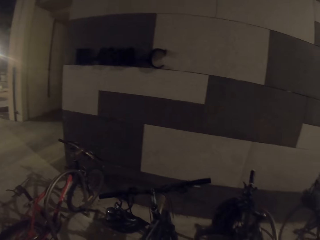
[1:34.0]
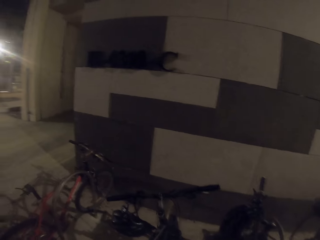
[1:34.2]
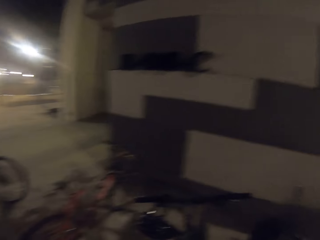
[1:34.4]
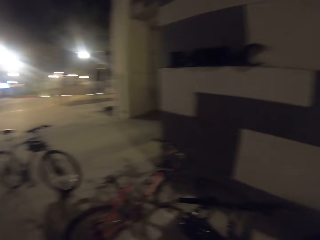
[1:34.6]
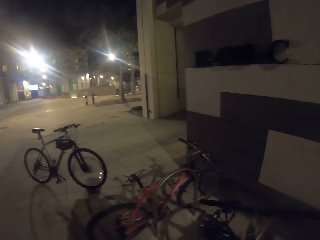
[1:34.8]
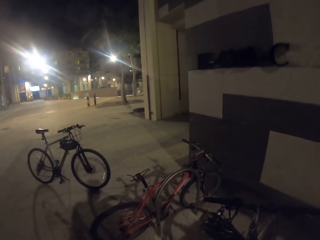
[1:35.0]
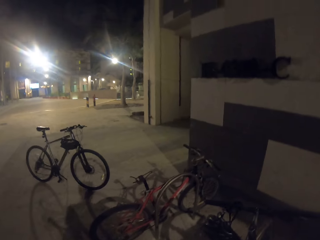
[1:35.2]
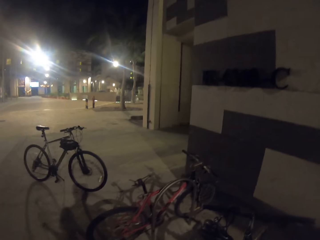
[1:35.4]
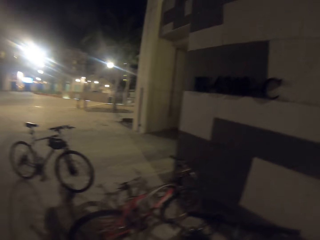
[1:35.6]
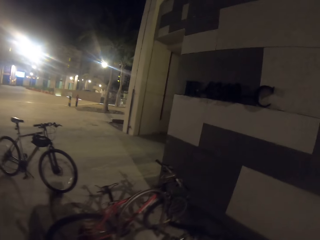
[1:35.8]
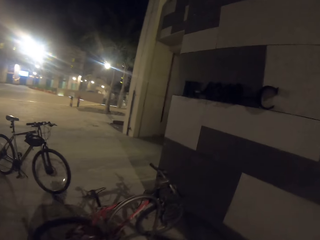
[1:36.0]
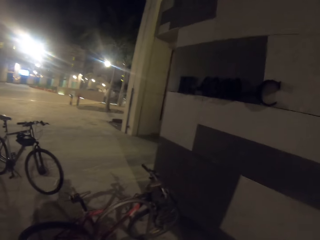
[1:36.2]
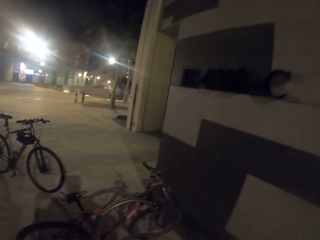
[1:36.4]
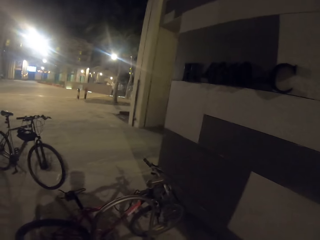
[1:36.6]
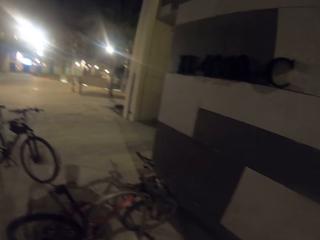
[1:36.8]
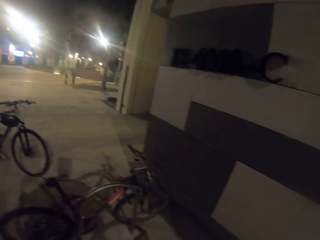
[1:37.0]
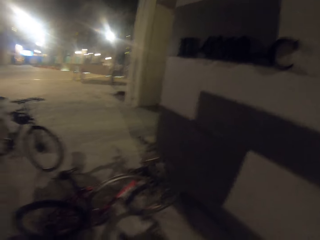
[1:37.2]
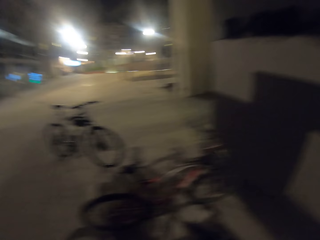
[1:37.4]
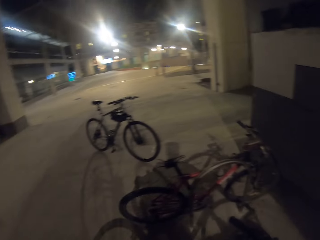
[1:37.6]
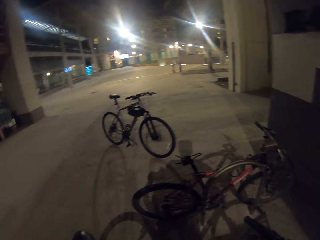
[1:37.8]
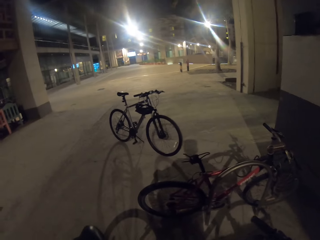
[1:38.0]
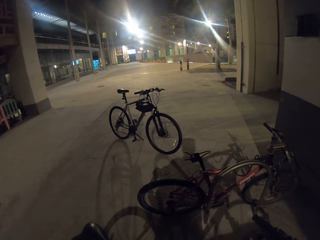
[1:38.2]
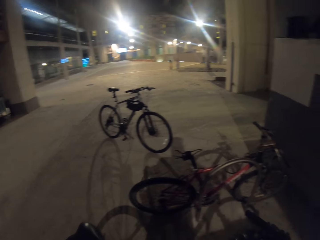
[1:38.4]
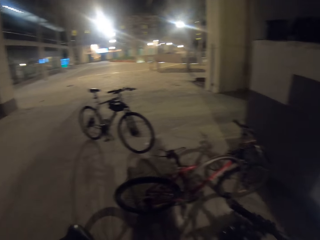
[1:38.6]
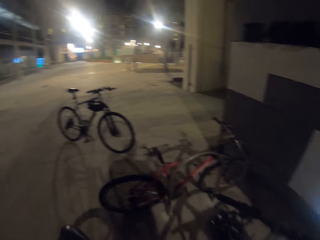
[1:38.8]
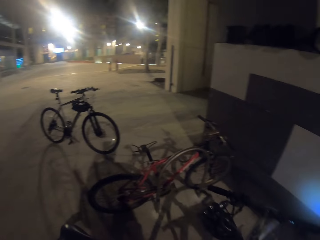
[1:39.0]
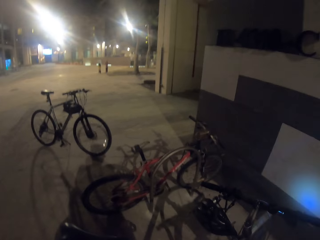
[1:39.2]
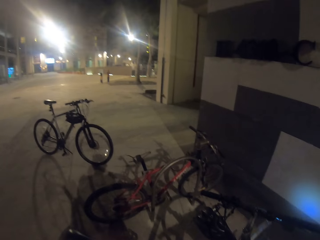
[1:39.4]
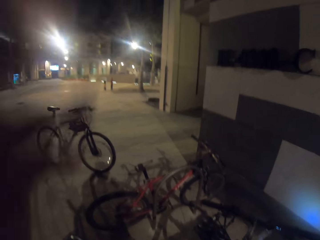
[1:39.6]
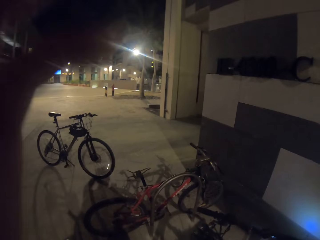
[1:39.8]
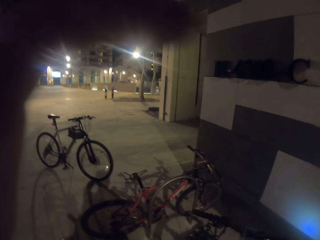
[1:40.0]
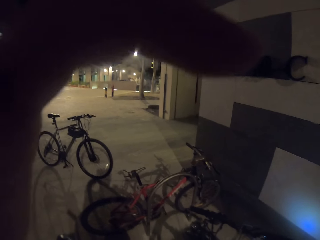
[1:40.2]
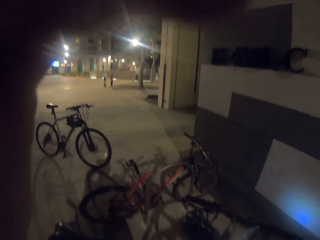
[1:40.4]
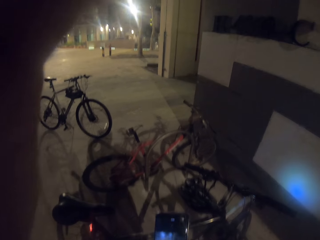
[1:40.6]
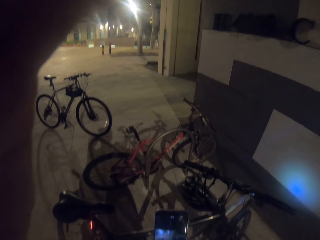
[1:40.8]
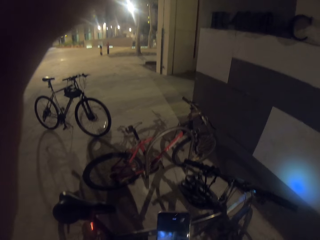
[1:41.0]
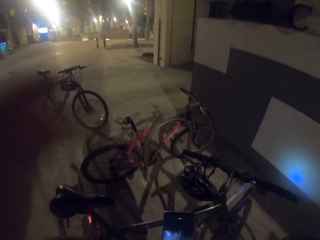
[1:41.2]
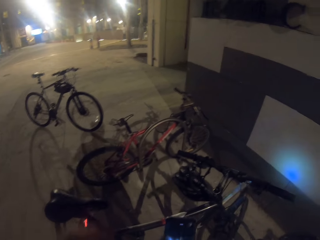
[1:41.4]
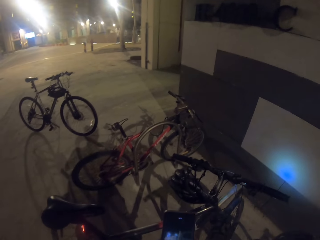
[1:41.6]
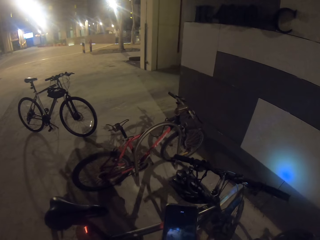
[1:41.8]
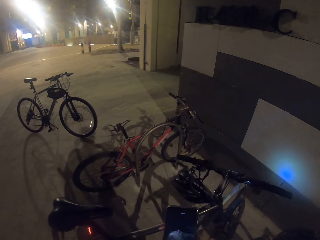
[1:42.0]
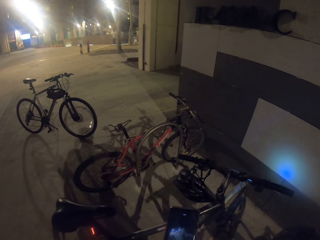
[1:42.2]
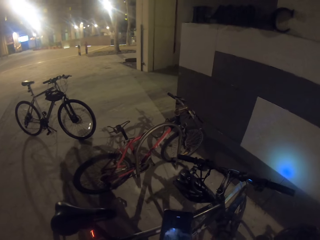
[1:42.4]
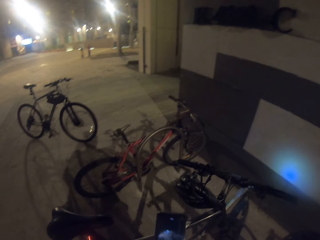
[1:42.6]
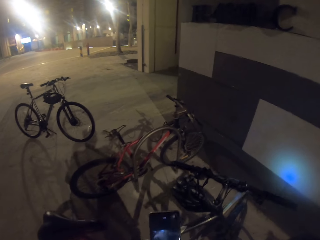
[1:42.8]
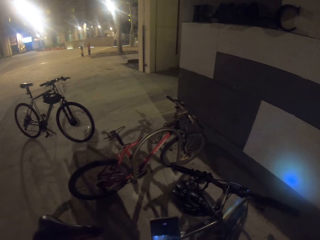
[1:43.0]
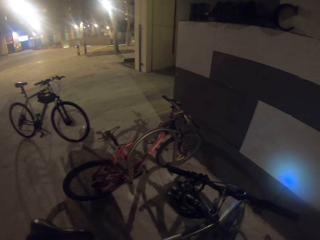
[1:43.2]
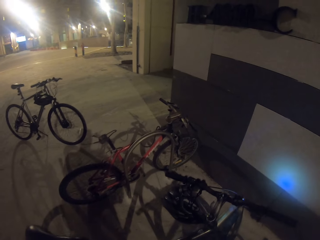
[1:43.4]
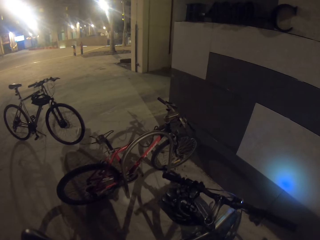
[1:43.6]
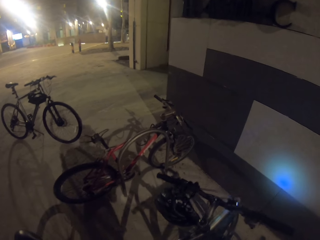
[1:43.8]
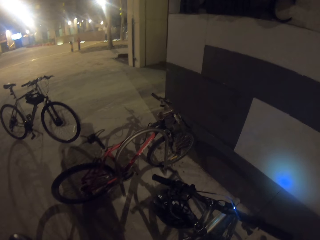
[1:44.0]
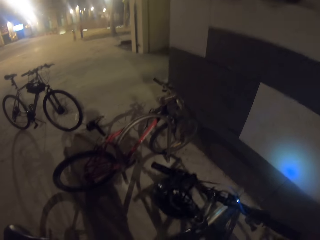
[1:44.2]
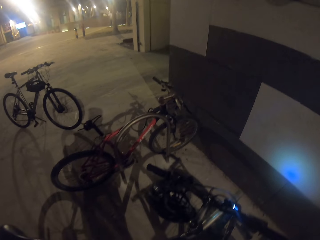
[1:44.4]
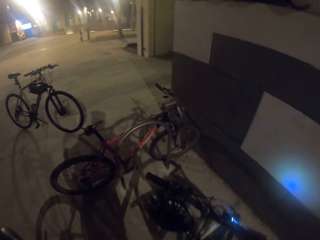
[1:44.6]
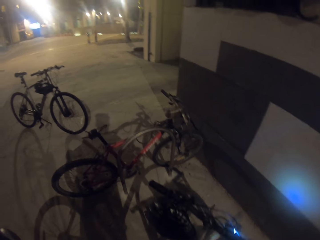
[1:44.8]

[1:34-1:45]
The camera wearer touches the bicycle. They move the hand. They do something. They look at the phone.

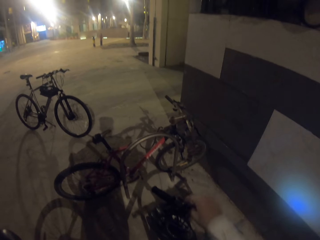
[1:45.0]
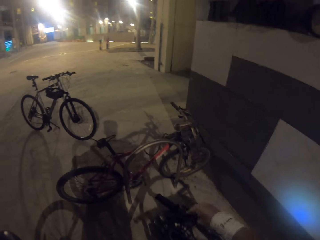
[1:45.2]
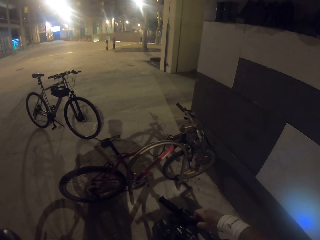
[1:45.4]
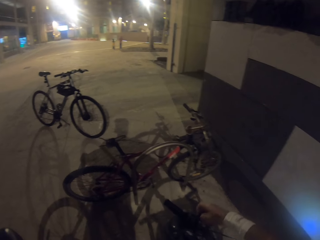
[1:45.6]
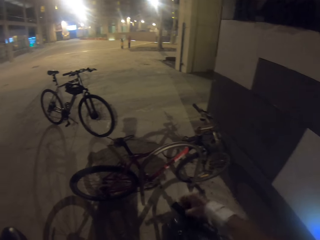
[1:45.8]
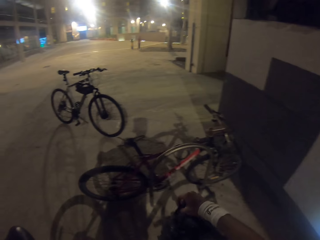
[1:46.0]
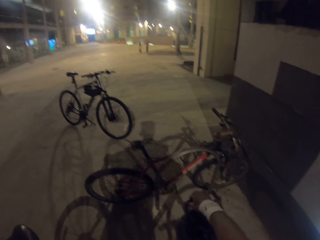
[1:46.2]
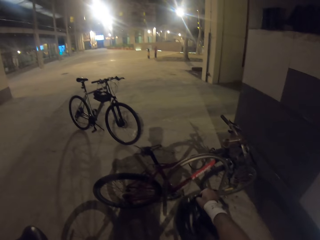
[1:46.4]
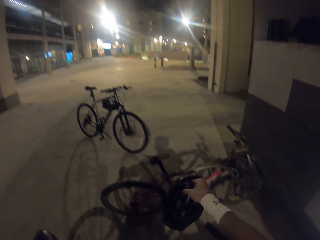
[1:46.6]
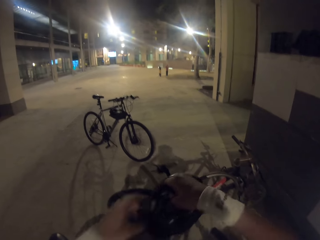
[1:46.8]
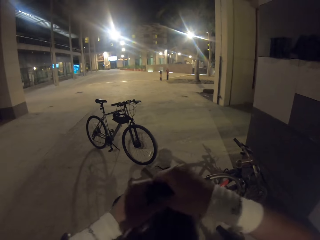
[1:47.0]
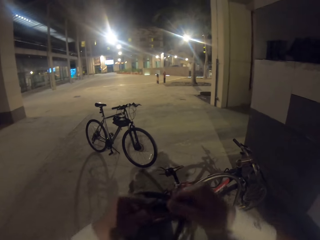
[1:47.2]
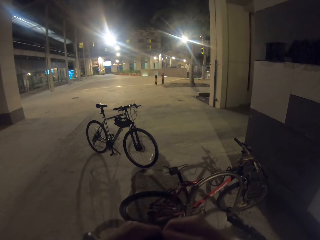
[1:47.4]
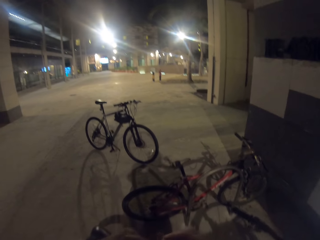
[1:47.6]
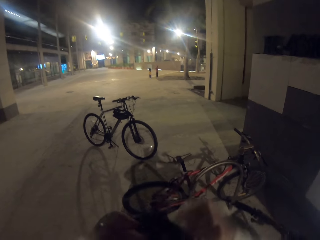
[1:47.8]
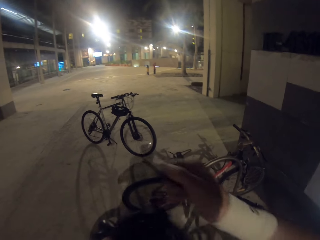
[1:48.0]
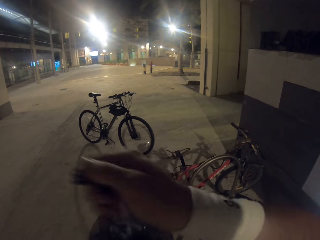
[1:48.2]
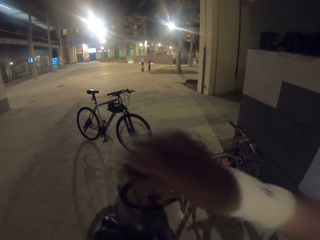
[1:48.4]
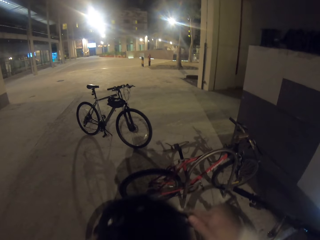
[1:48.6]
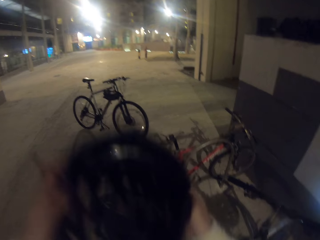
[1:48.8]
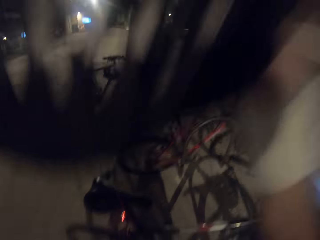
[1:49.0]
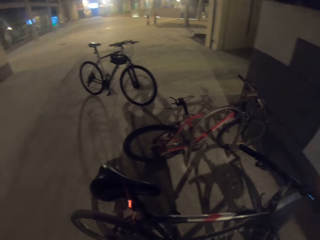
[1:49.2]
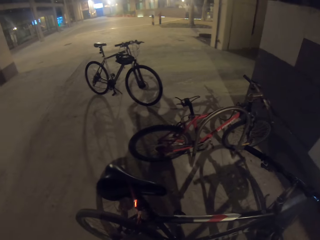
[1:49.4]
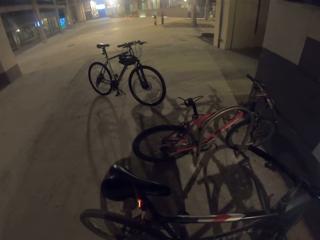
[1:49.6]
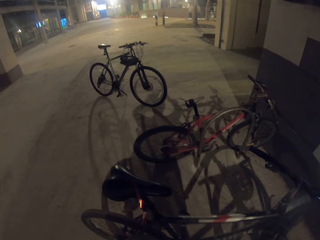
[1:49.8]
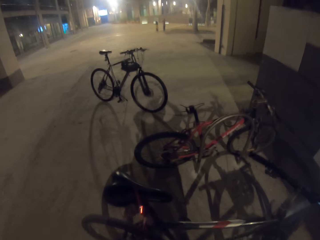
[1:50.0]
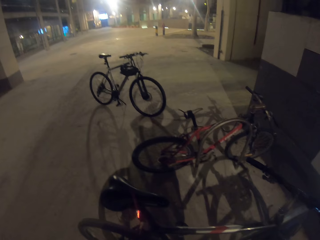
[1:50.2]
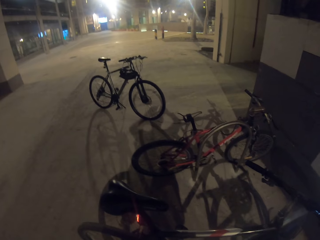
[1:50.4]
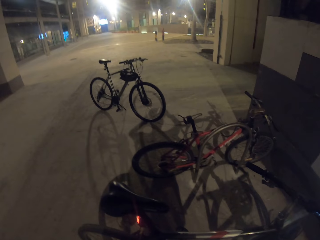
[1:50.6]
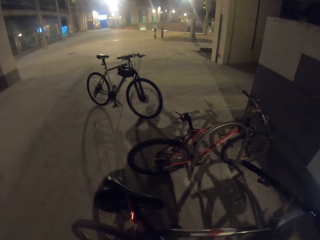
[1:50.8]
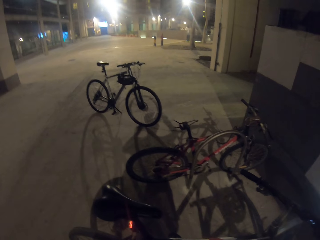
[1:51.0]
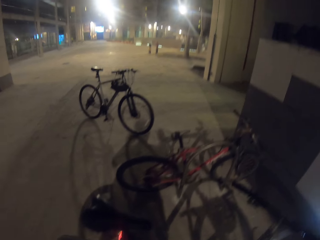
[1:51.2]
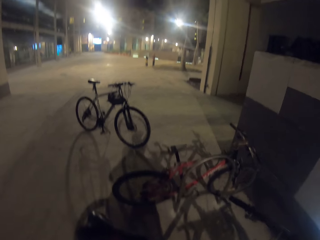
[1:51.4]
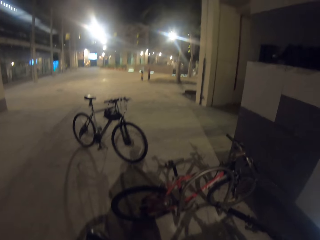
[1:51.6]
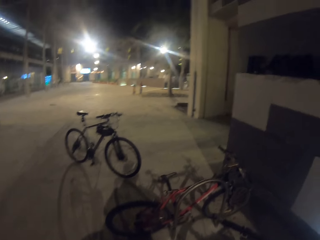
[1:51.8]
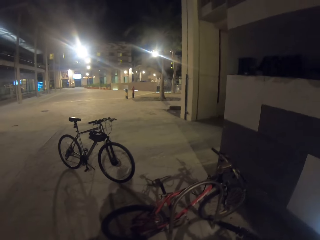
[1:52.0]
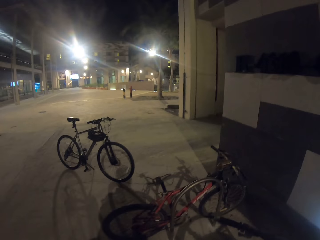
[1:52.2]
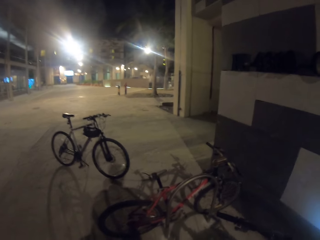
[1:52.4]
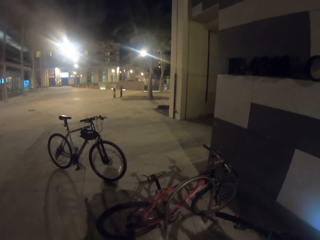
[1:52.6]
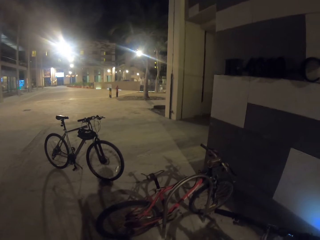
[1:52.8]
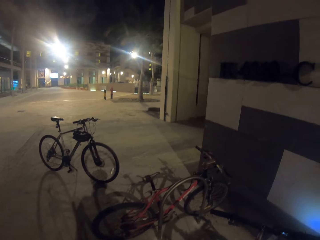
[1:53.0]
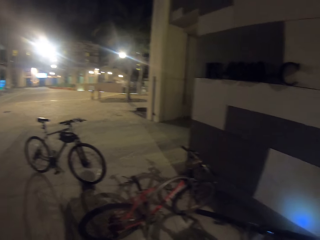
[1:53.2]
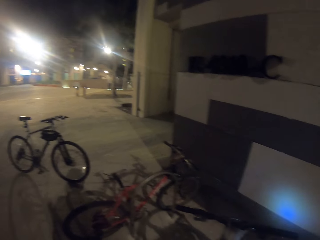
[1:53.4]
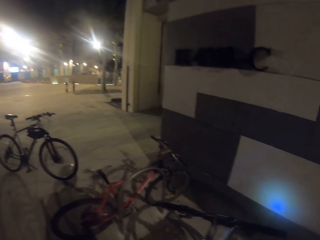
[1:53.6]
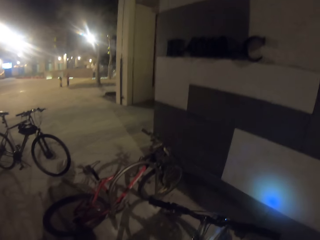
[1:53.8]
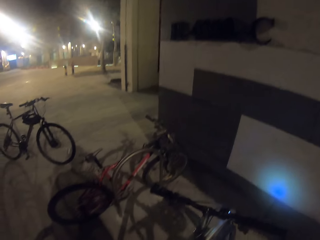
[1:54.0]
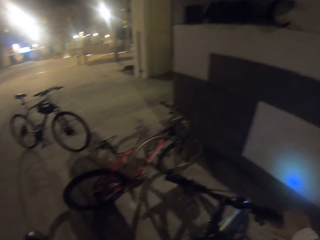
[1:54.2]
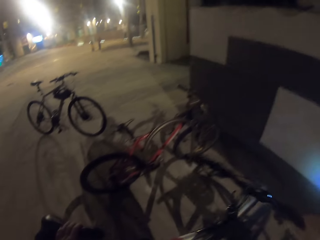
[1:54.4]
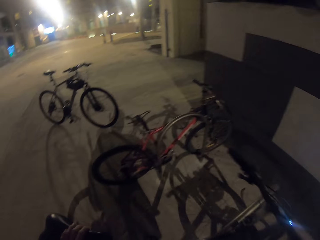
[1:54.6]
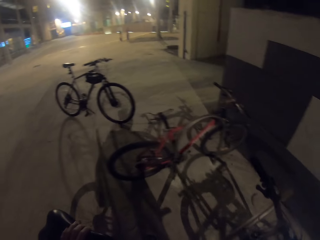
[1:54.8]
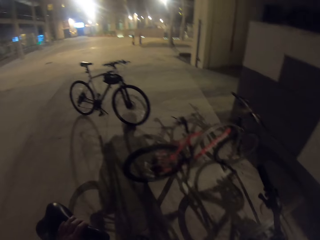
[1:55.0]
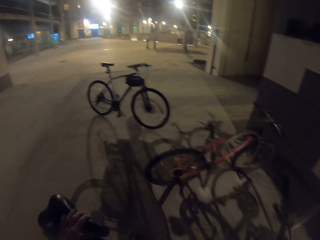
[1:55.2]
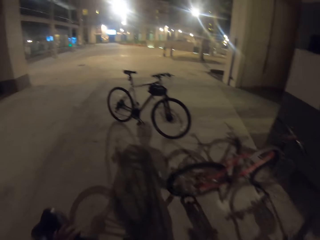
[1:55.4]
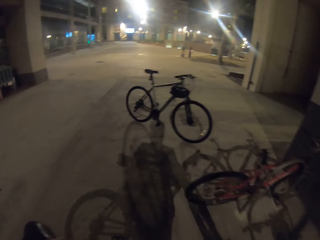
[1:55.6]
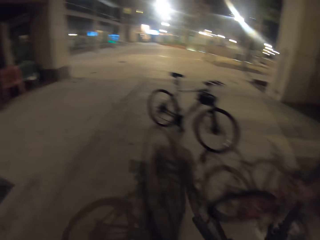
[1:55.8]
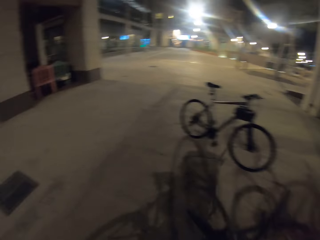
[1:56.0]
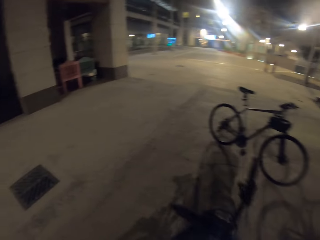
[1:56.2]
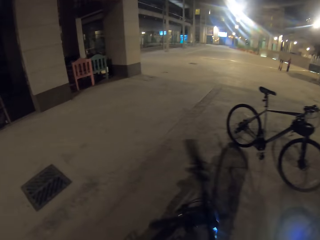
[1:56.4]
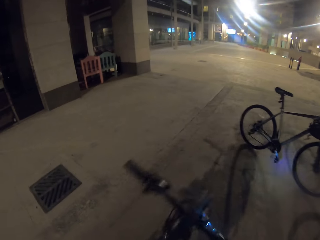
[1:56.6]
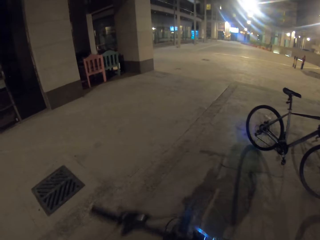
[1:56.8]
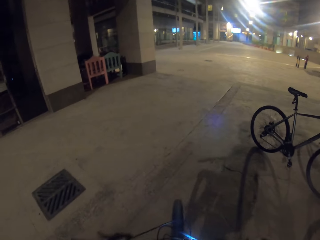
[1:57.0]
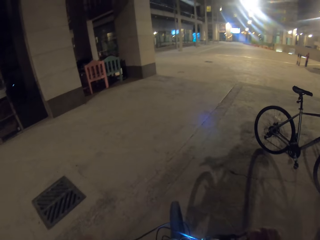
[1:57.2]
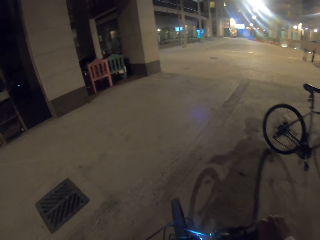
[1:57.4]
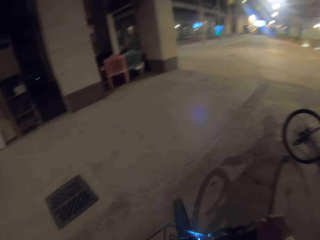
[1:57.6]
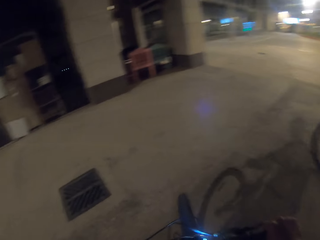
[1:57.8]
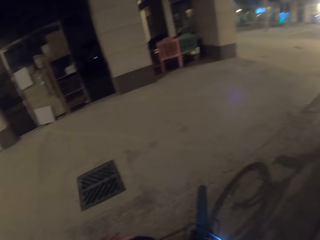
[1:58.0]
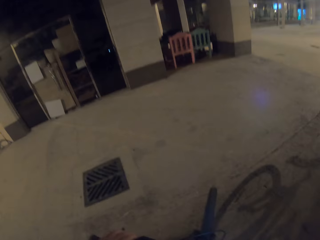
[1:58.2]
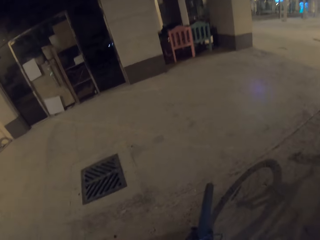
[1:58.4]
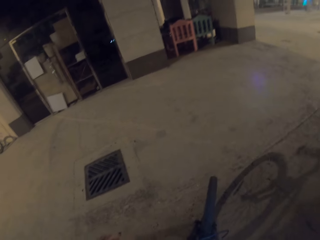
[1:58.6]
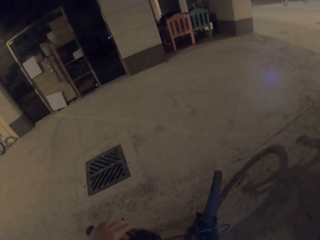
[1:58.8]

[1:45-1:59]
The camera wearer puts the phone in the pocket. They pick the helmet from the bicycle handle. They put on the helmet. They tie the helmet. They move the bicycle. They get on the bicycle.
